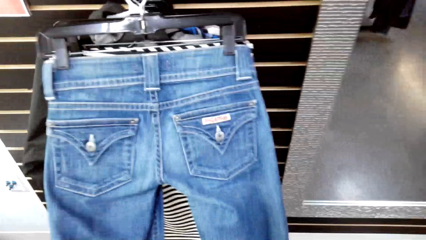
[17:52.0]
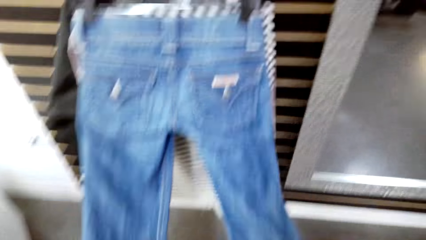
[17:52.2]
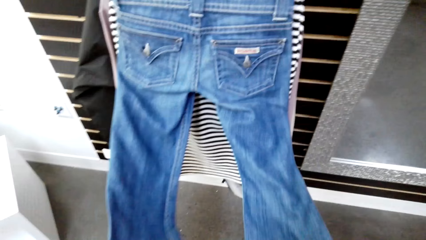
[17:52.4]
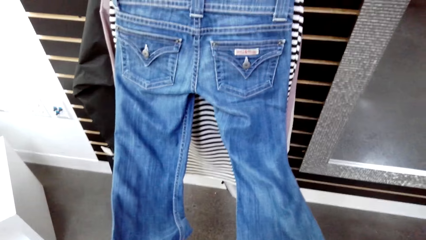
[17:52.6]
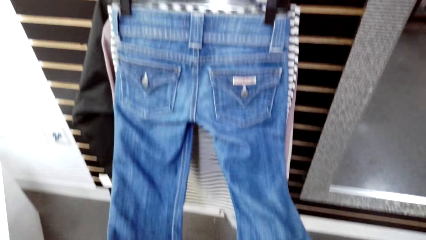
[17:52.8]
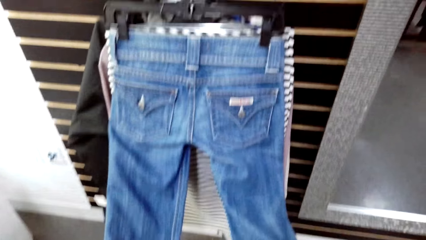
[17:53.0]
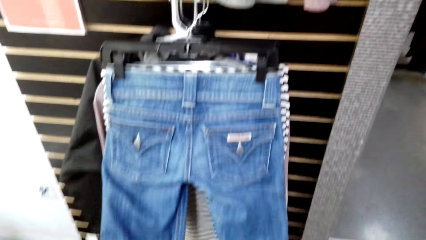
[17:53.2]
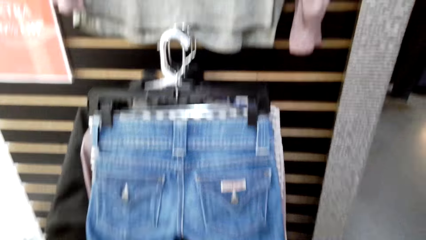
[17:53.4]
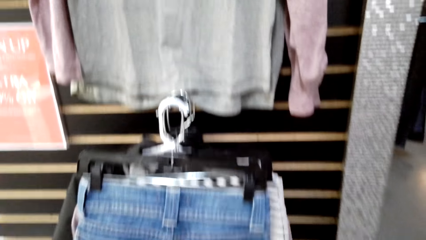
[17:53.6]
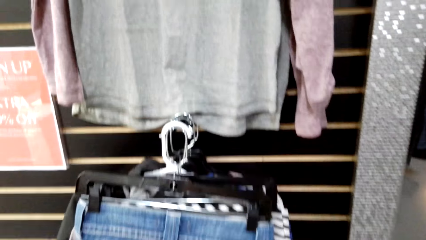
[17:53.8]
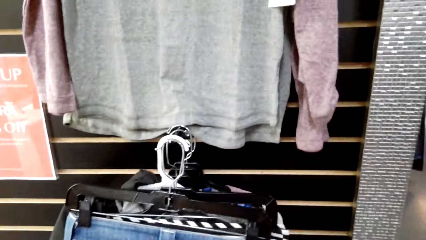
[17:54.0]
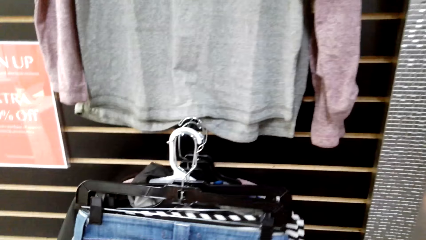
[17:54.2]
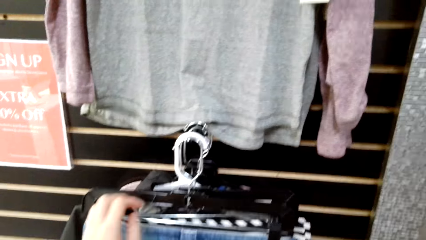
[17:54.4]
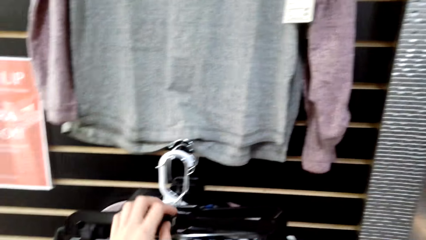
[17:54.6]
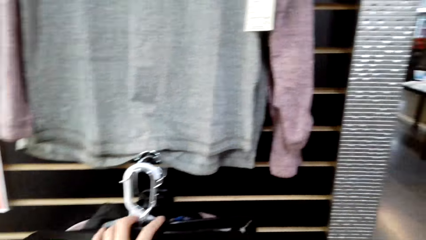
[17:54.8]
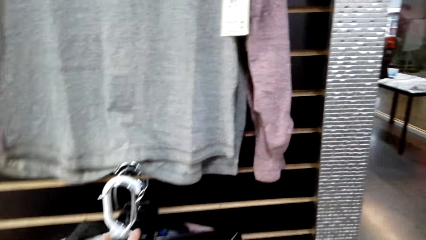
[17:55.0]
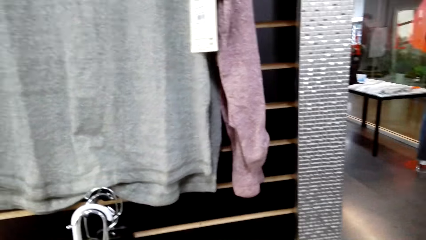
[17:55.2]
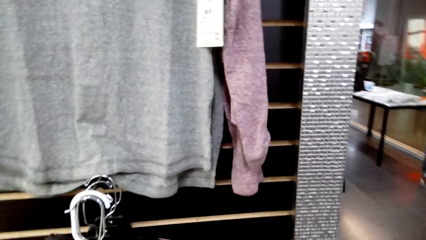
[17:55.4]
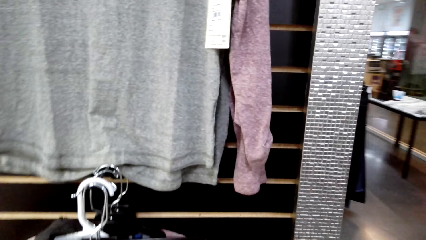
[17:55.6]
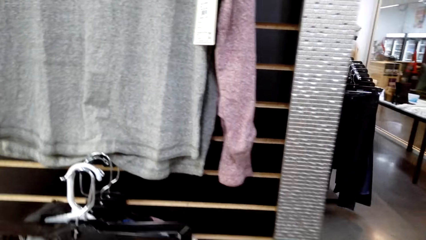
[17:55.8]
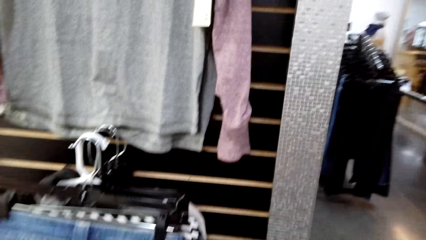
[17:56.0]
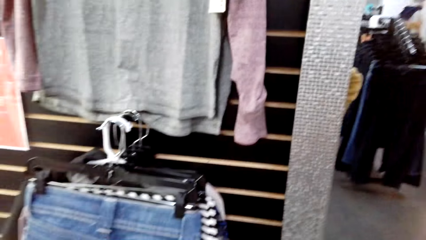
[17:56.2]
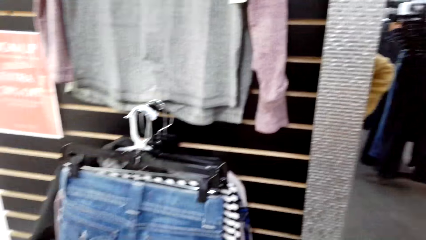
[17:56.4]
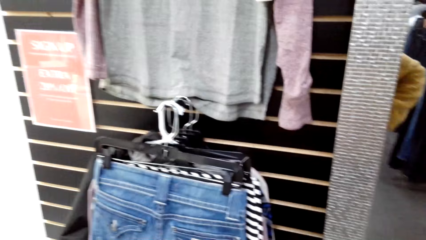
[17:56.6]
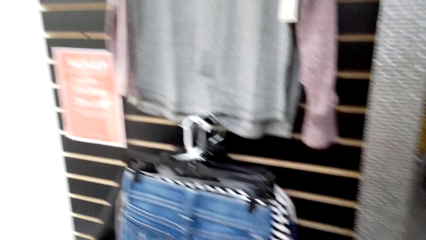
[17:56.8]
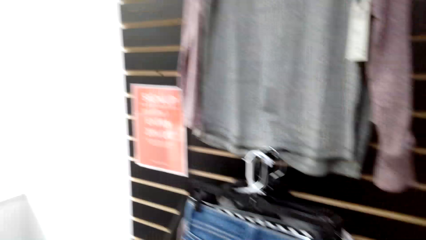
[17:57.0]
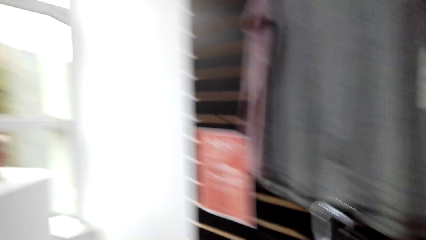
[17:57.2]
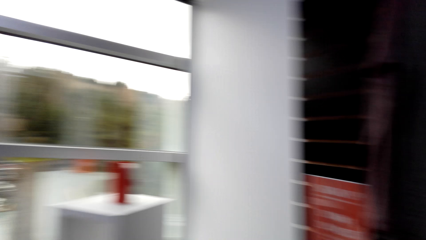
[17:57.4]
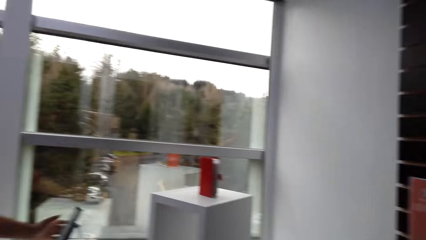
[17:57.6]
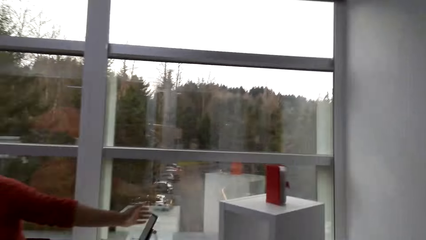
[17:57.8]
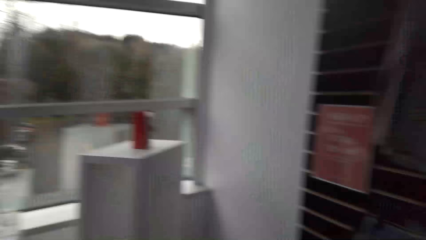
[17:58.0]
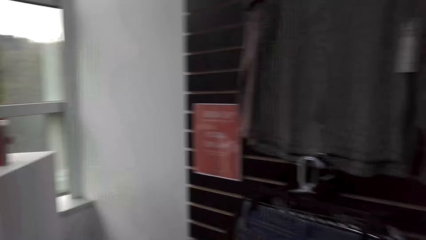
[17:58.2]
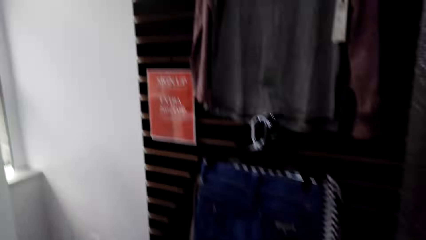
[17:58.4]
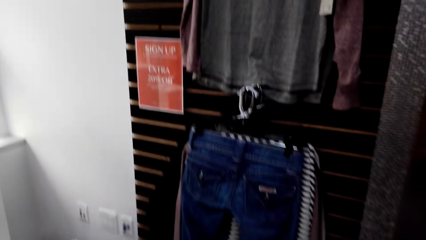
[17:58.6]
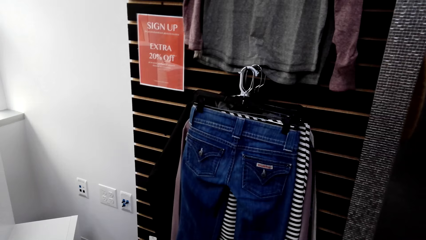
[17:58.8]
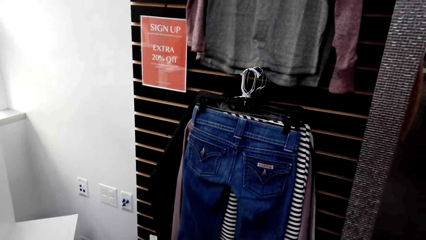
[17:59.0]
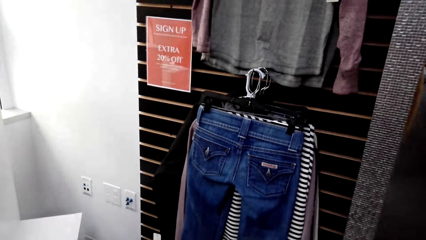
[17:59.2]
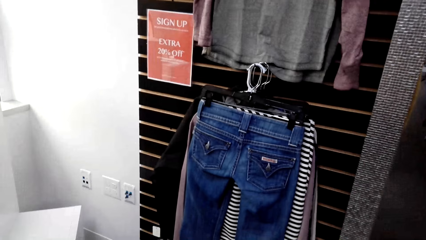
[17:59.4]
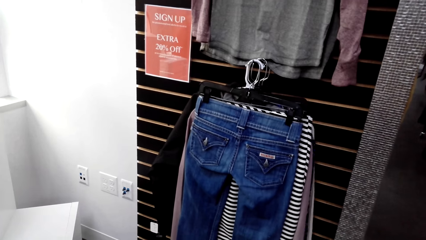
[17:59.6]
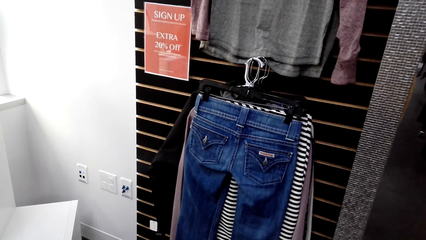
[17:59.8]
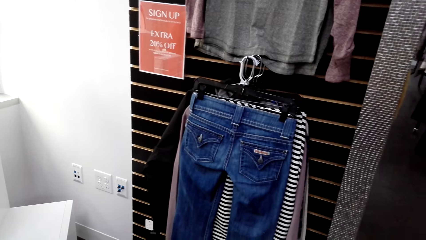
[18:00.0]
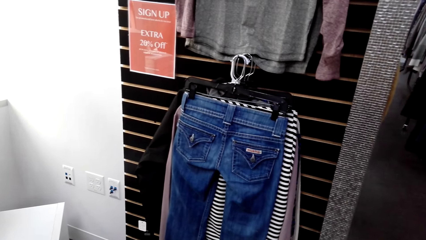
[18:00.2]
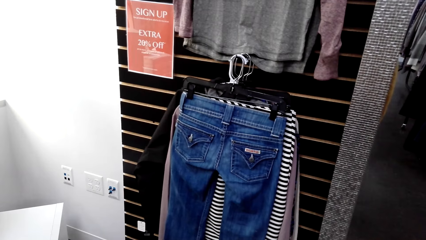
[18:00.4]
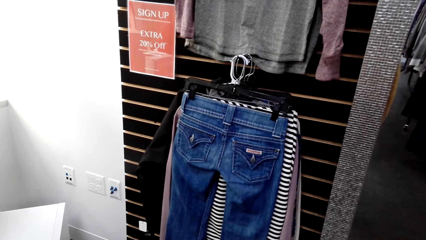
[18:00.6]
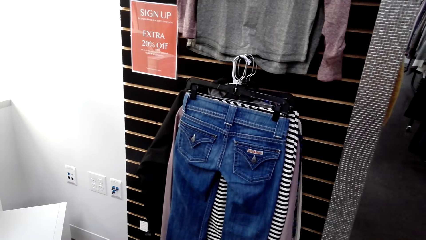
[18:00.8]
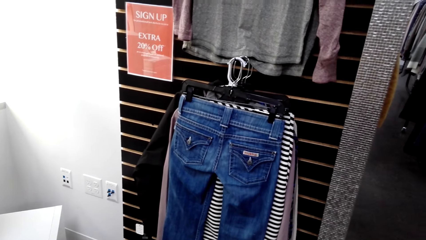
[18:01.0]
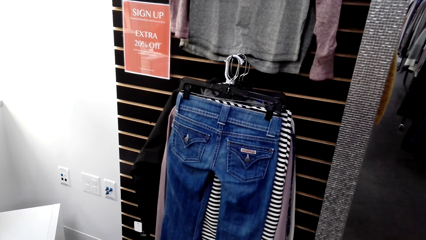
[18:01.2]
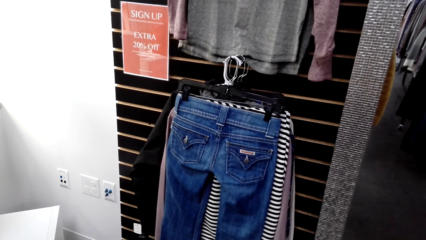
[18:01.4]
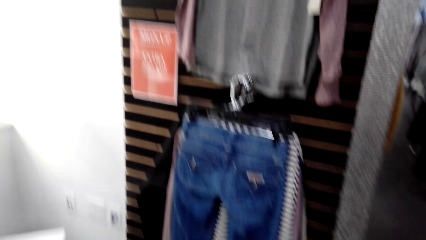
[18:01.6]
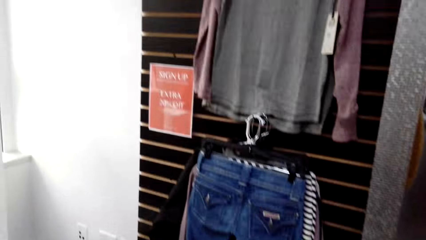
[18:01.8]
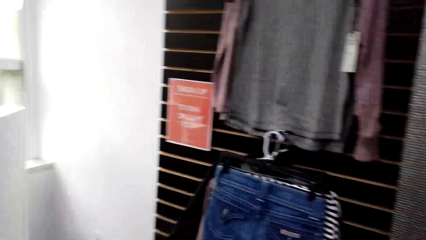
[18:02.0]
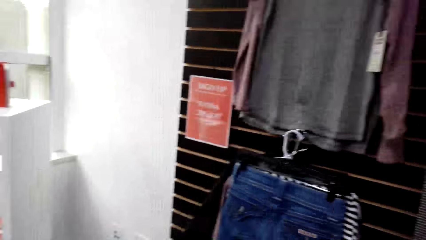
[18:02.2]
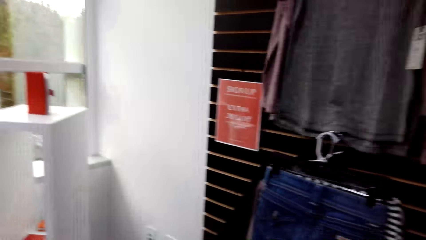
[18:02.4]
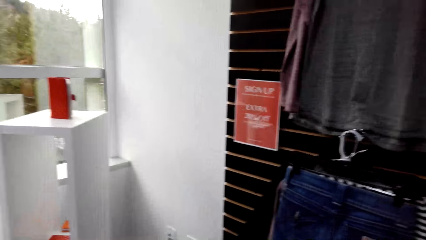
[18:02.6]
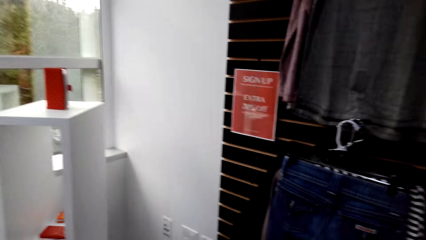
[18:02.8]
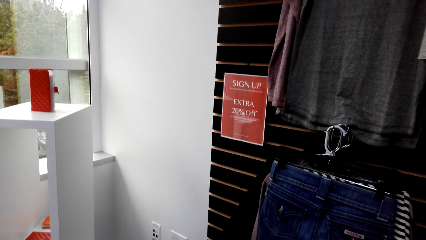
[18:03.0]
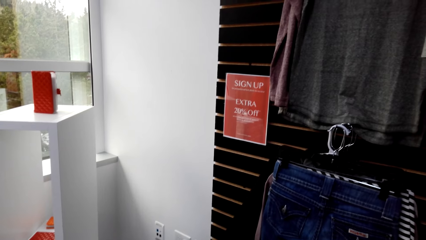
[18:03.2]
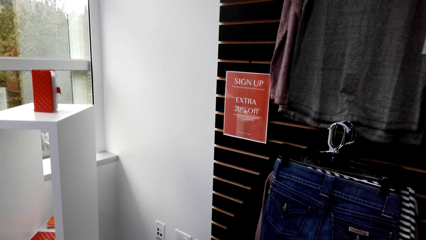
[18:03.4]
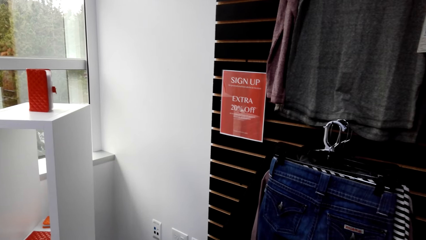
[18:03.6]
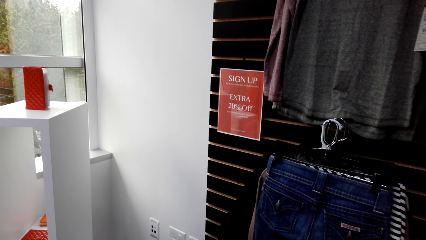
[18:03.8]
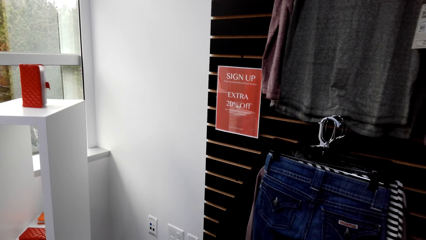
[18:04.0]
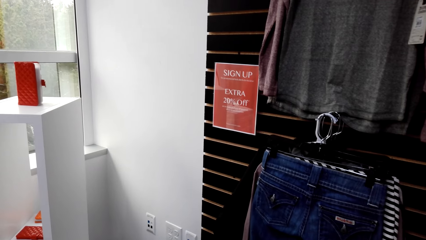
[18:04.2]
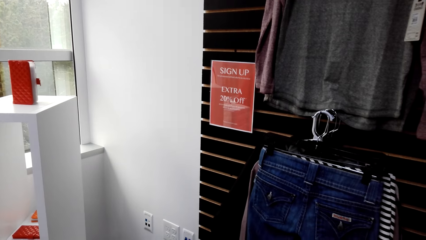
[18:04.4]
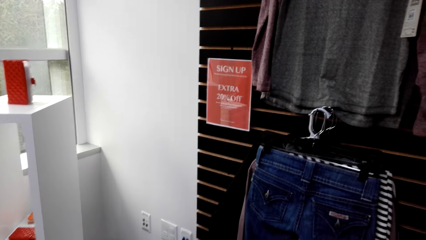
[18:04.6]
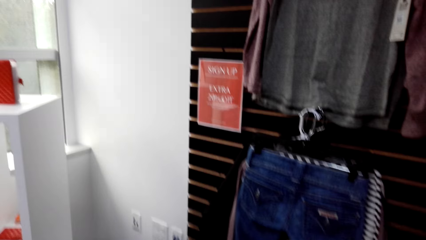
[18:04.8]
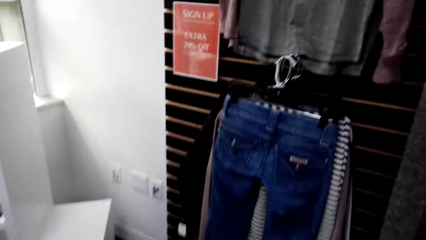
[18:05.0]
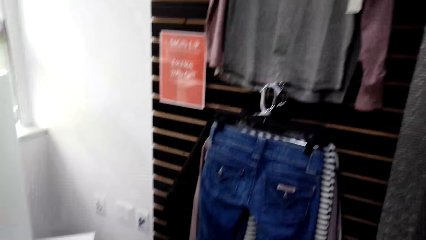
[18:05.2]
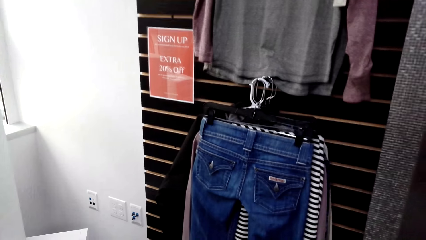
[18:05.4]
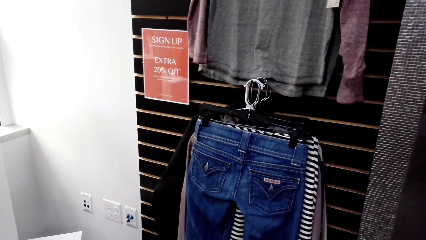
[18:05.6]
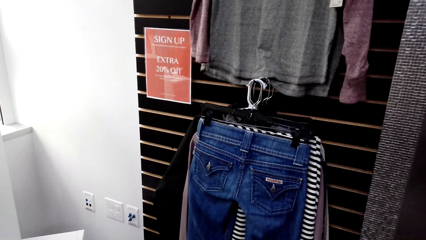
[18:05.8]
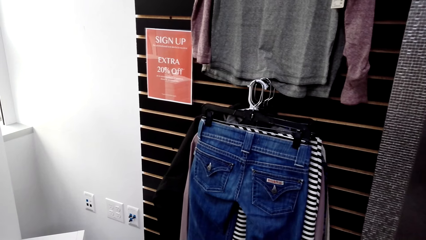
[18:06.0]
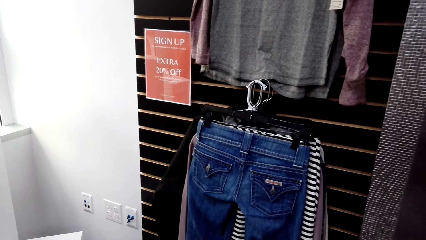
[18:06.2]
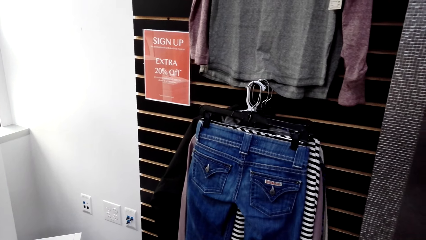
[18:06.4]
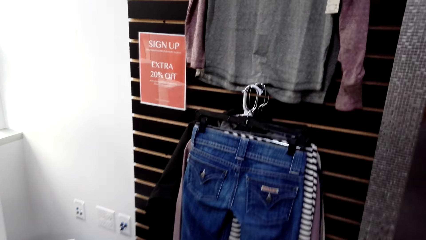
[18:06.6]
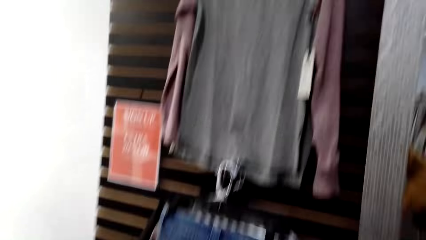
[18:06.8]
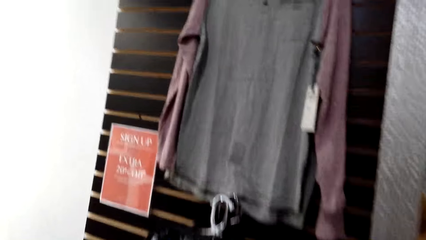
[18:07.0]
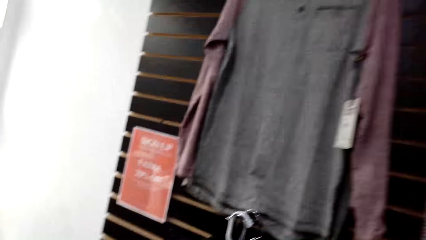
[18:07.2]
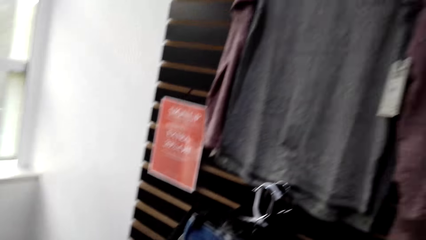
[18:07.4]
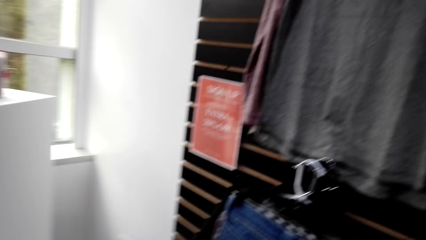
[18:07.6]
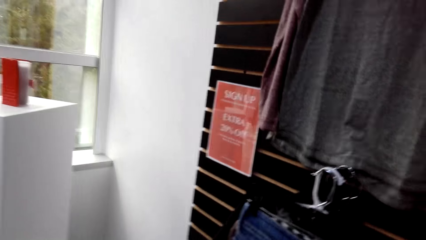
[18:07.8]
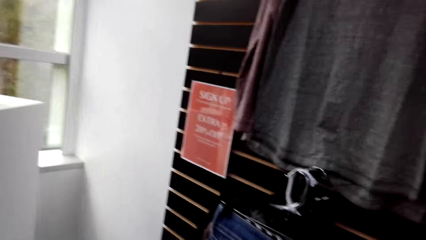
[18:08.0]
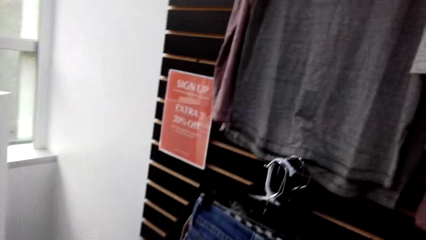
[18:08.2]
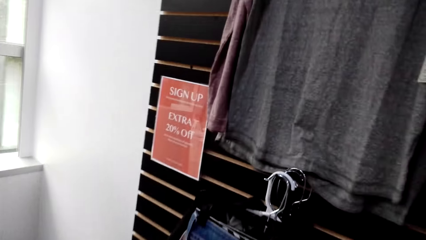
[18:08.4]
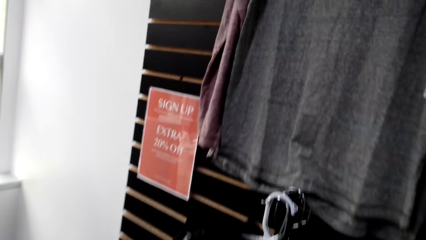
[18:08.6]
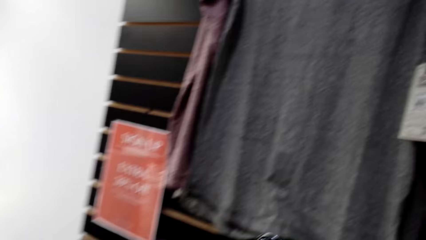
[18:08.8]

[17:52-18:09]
The camera wearer looks around. They talk to a man. They stare at the cloth. They move towards the wall.
